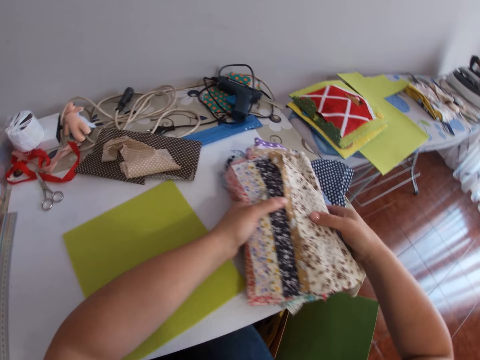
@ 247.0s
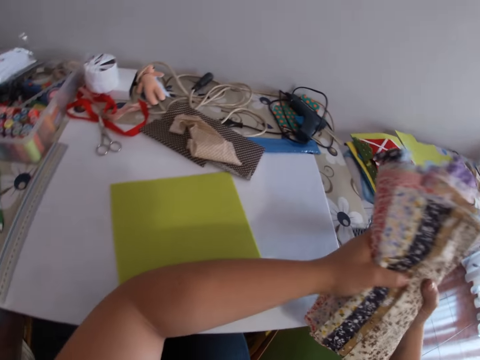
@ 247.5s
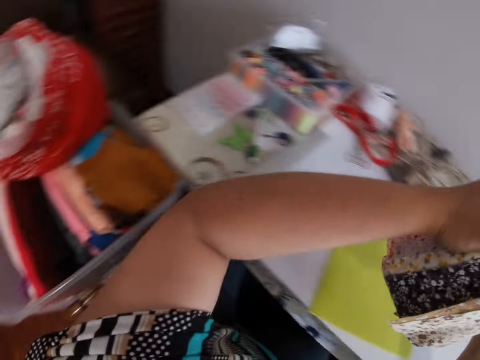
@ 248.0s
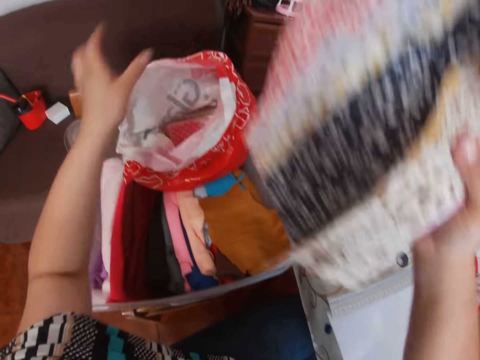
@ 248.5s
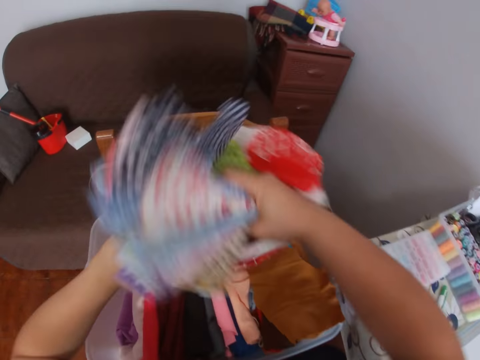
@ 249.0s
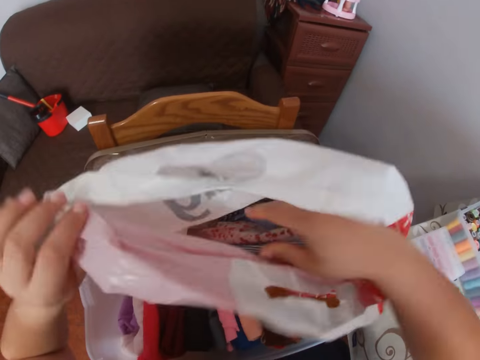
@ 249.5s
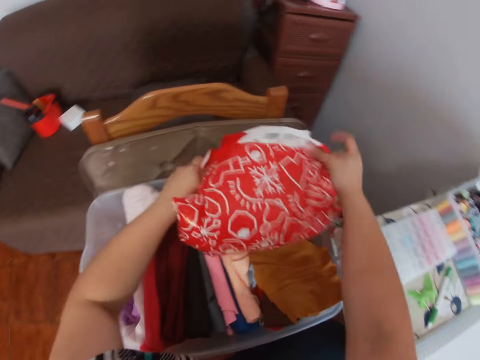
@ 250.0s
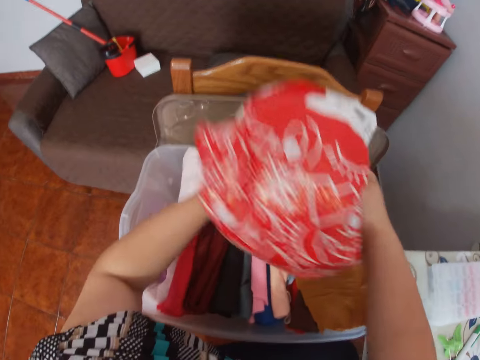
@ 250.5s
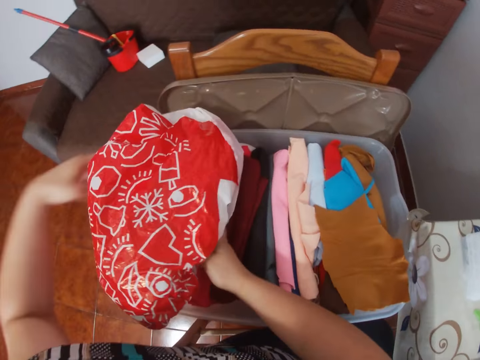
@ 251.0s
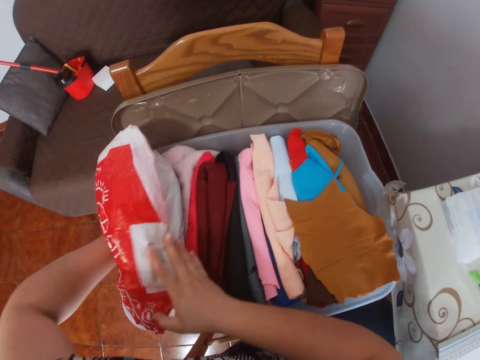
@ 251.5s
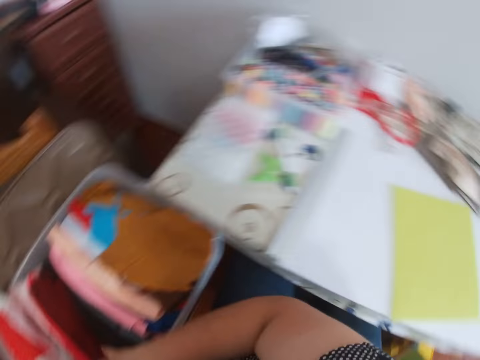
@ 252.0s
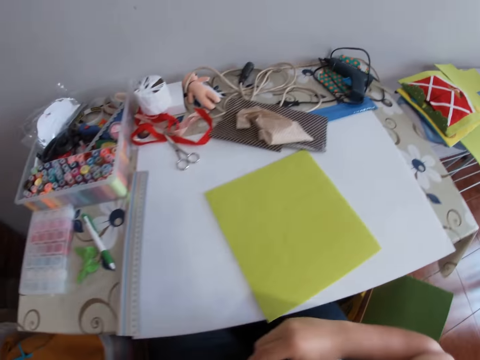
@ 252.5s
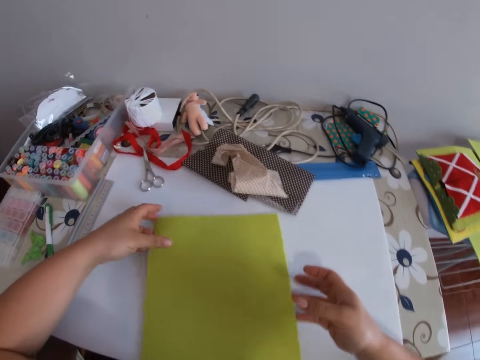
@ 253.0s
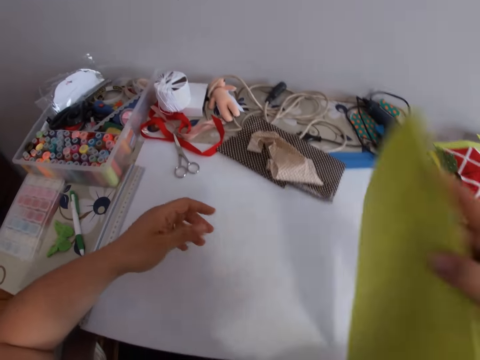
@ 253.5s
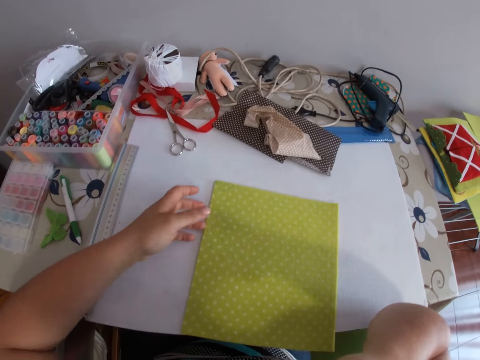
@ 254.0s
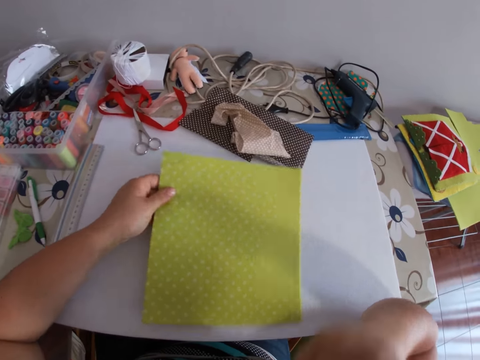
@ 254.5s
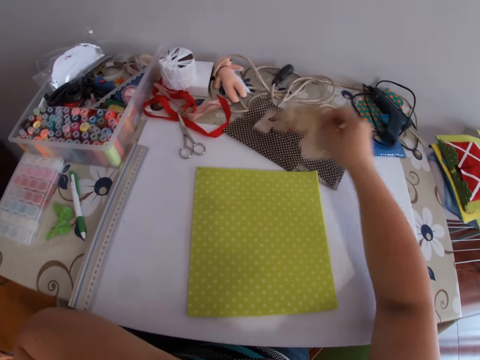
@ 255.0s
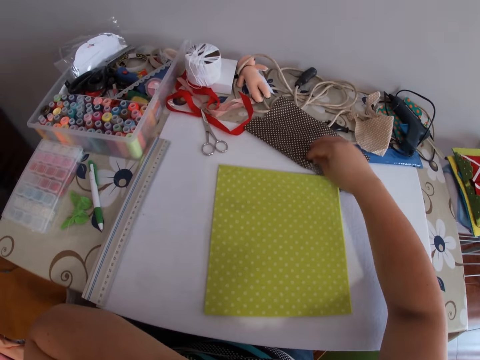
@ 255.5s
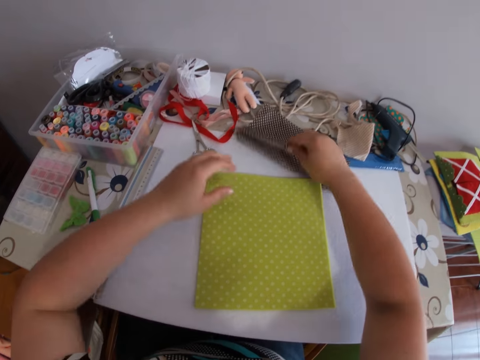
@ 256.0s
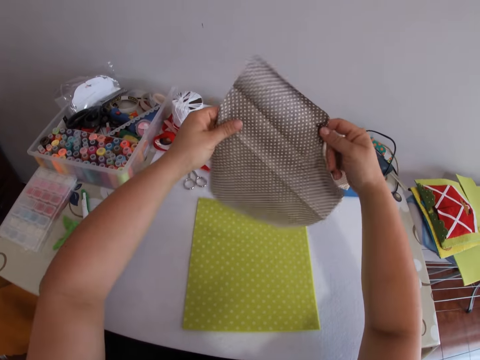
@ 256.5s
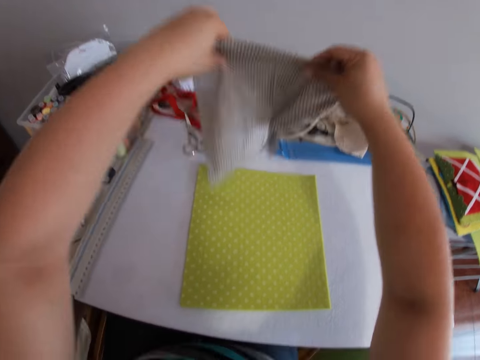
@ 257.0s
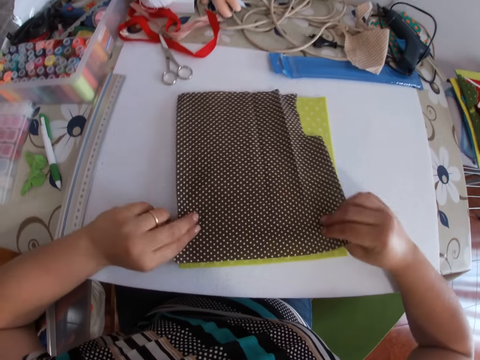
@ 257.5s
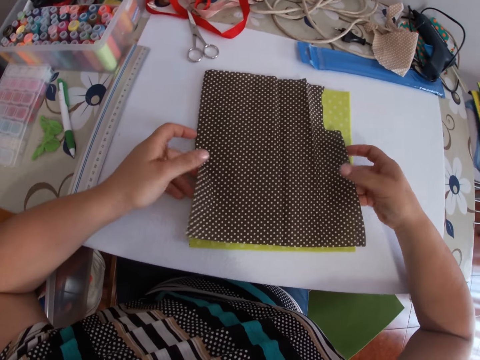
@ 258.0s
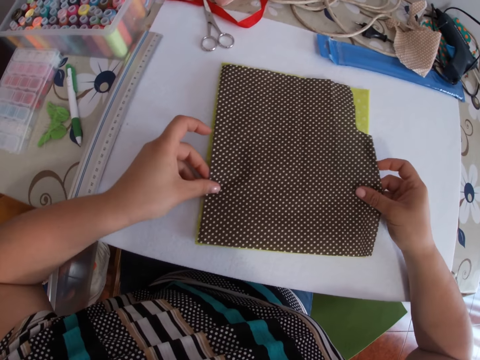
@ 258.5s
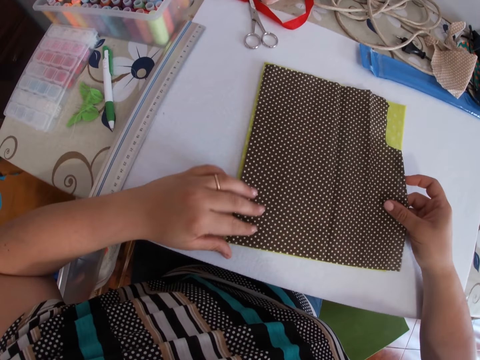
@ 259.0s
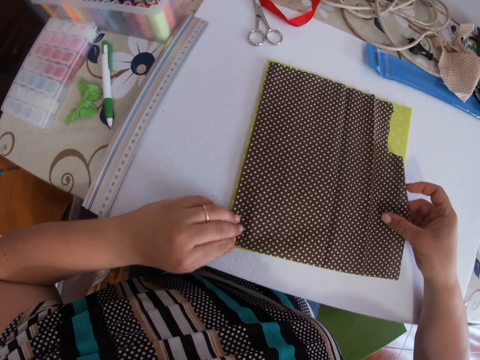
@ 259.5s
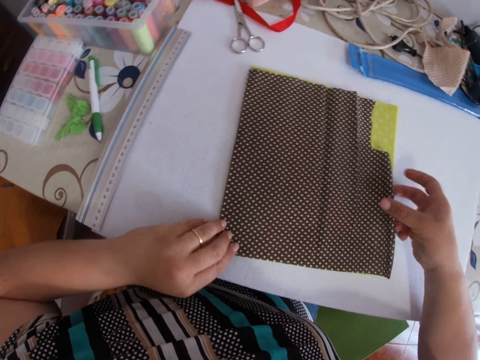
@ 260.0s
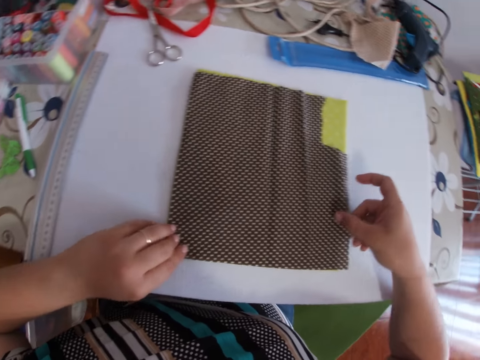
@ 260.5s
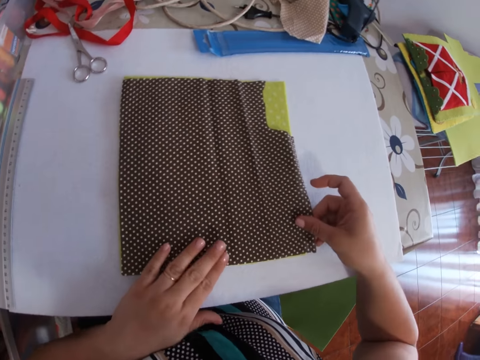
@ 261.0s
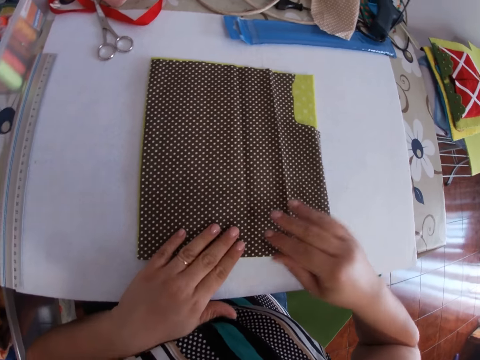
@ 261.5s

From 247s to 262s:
The camera wearer returns the pieces of clothes to the nylon or paper bag with both hands. They wrap the nylon with both hands. They return the nylon to the bowl with both hands. They hold the piece of cloth. They flip the measured foam with the right hand. They pick up a cloth and put the cloth away. They pick up one of the pieces of cloth with both hands. They spread the piece of cloth on the measured cloth with both hands. They attach the cloth with the other.

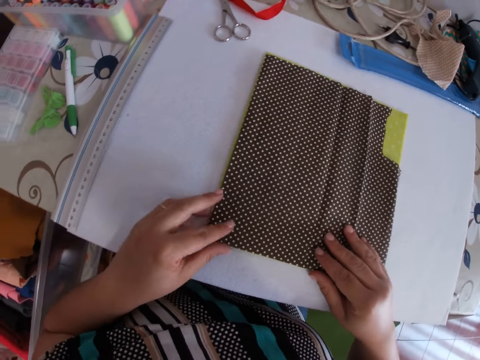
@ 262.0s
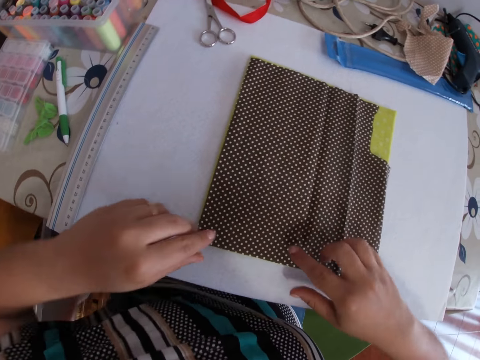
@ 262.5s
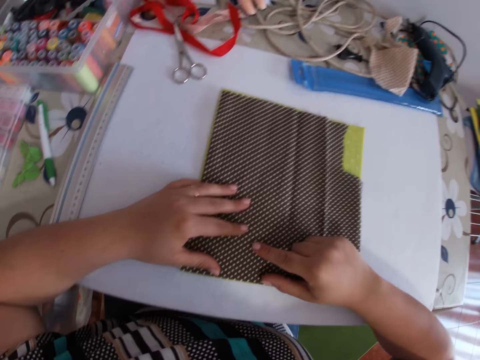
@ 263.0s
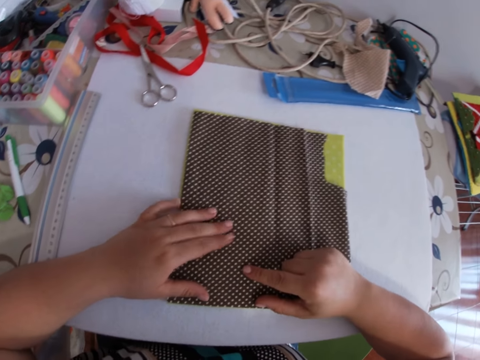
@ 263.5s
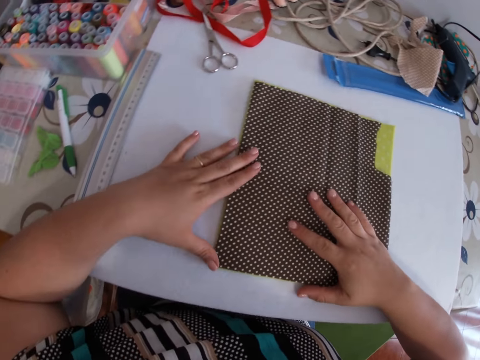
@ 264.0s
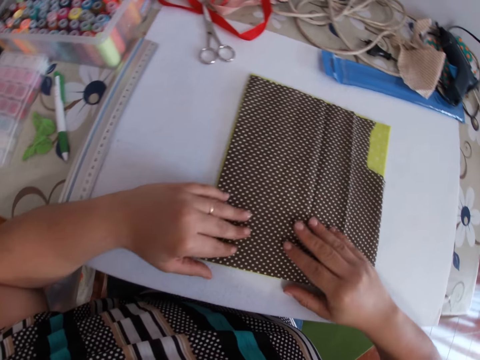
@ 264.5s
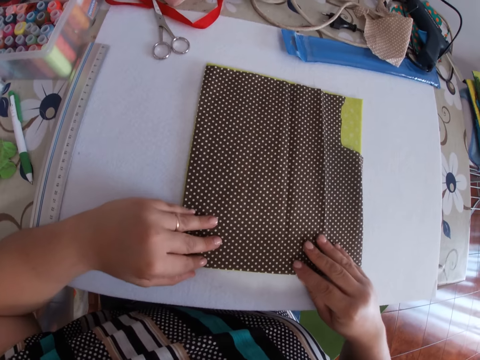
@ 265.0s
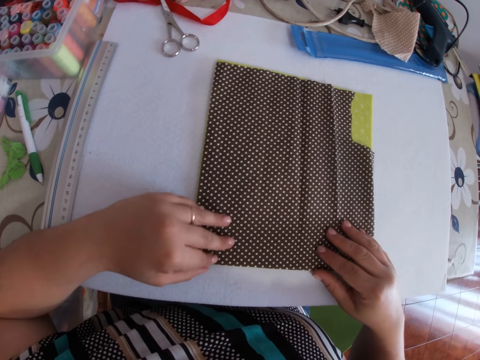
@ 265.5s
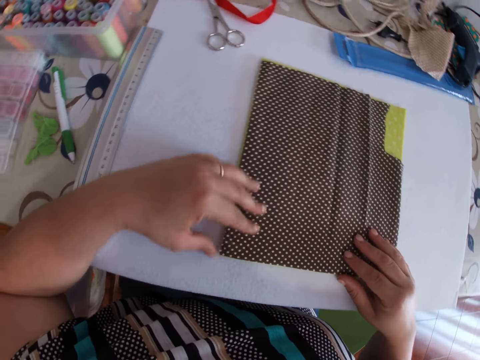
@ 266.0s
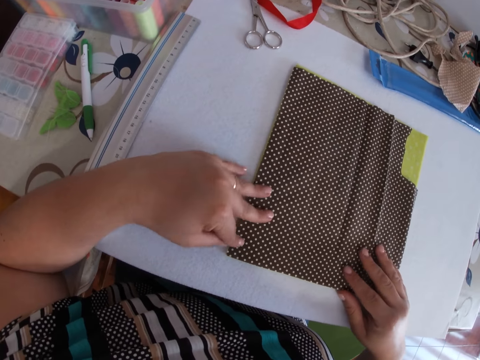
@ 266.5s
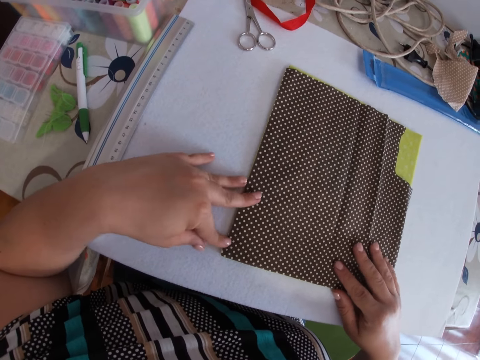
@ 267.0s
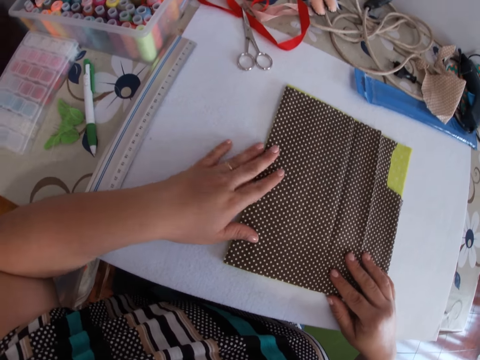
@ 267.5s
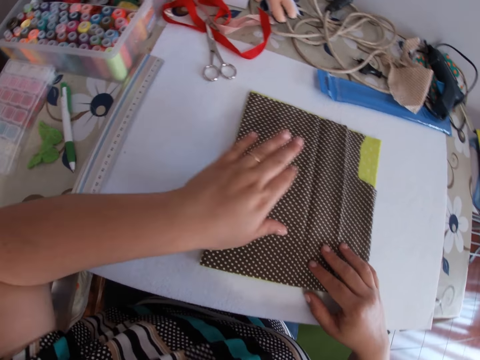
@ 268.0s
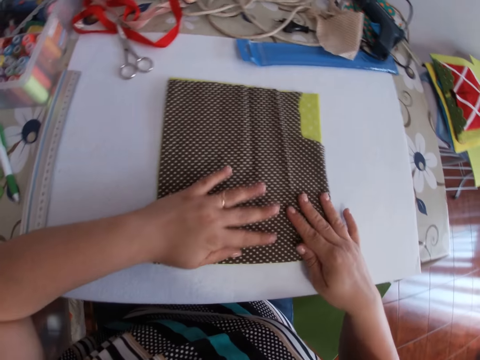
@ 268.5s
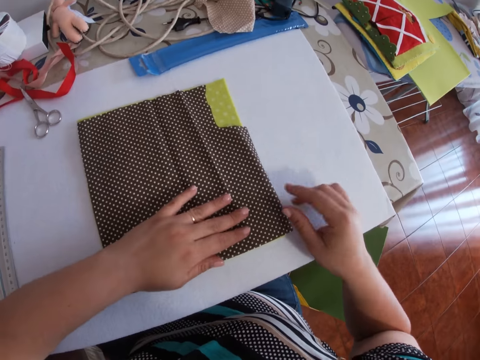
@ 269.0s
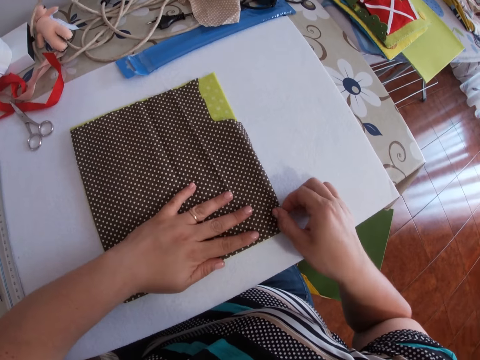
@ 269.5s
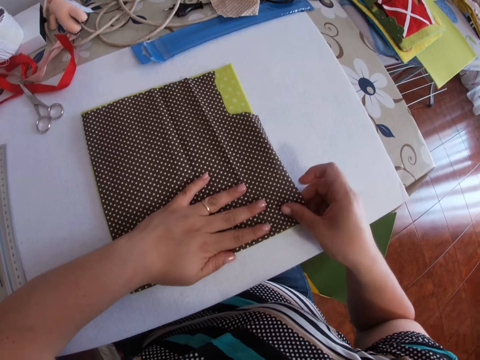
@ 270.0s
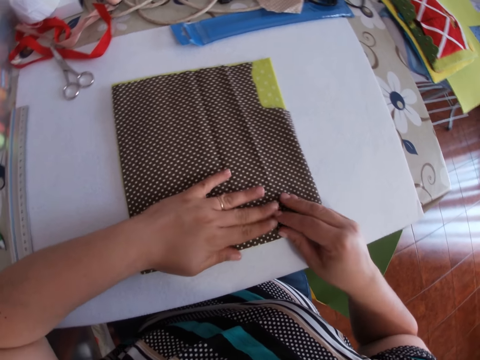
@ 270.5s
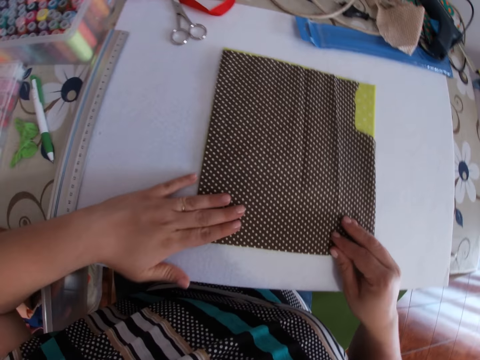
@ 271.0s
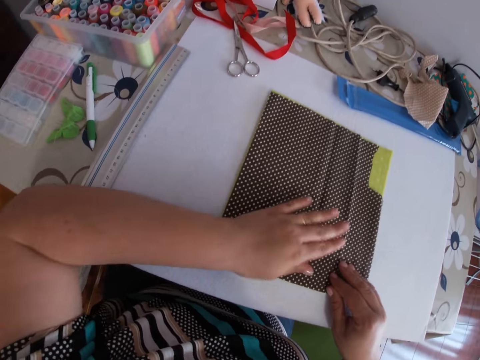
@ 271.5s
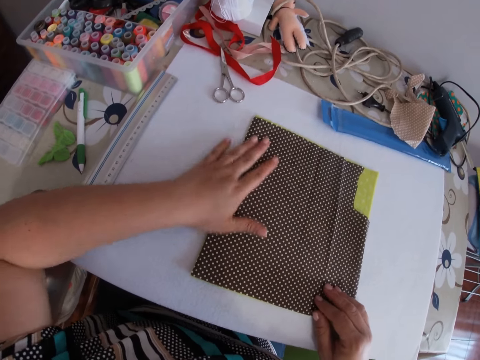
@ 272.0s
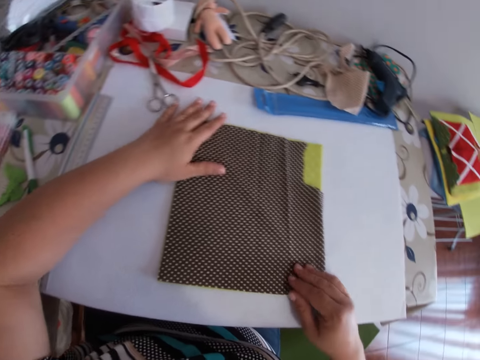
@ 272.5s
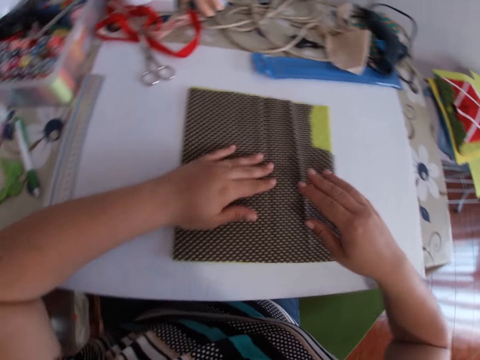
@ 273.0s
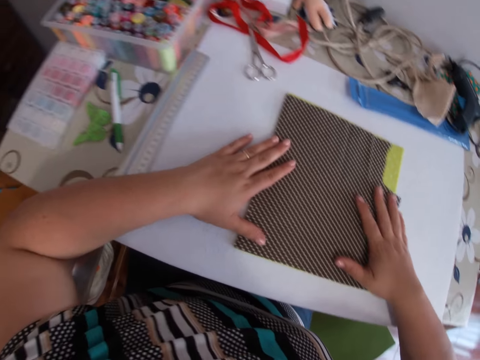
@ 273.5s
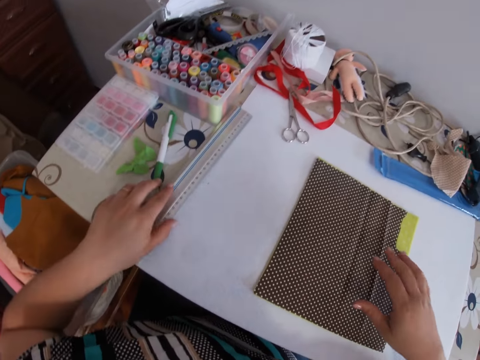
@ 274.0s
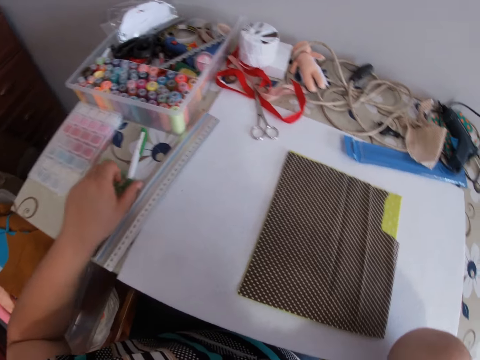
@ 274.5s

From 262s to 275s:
The camera wearer aligns the cloth.
